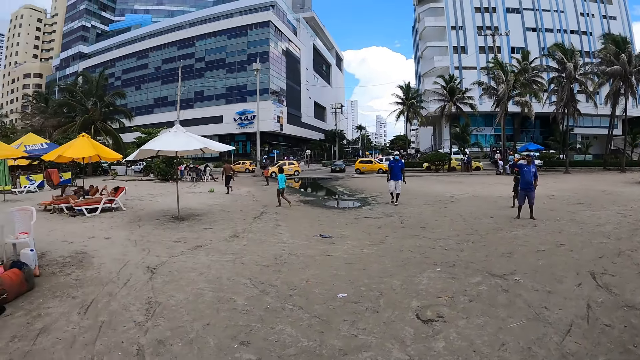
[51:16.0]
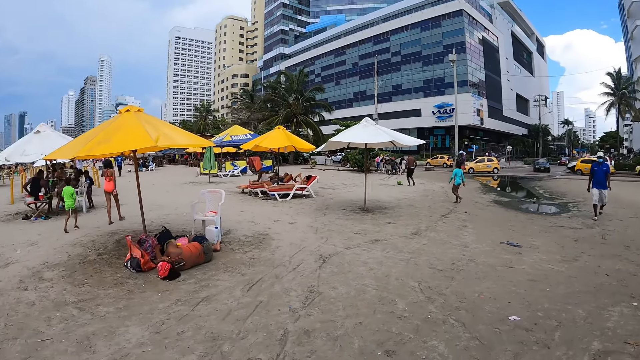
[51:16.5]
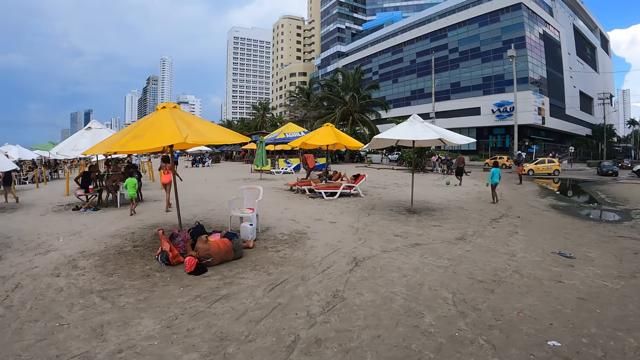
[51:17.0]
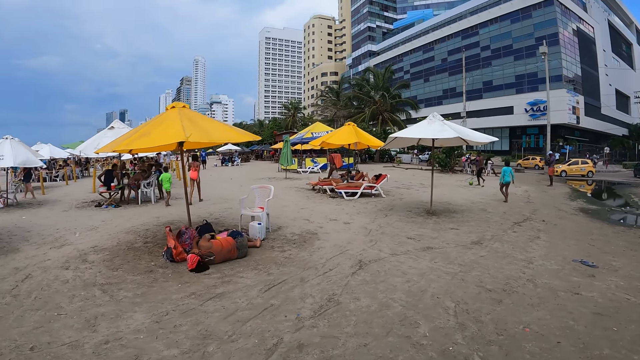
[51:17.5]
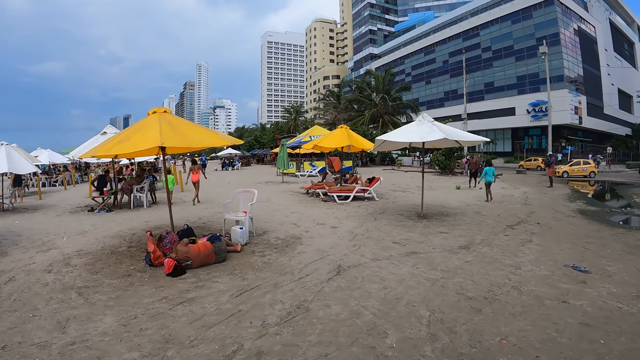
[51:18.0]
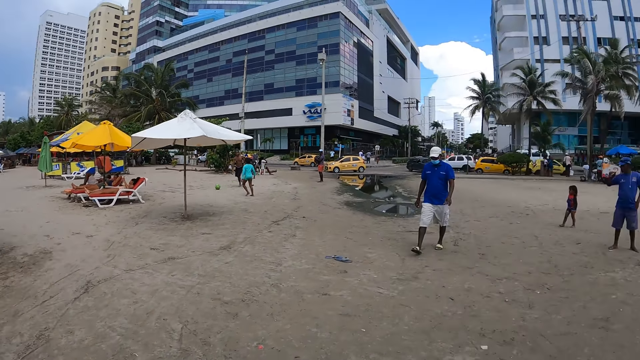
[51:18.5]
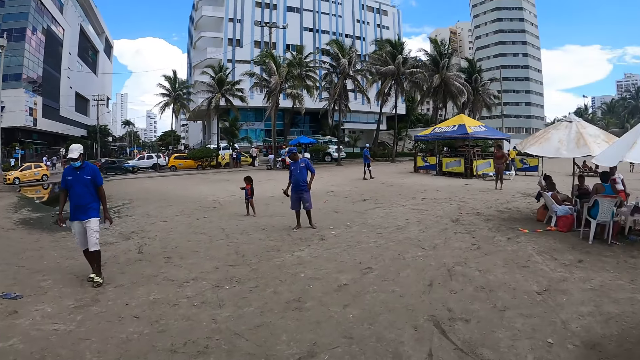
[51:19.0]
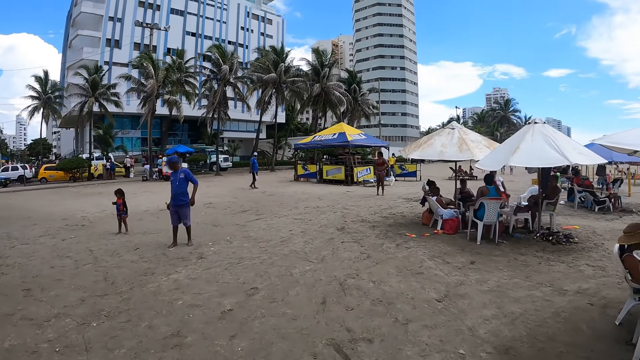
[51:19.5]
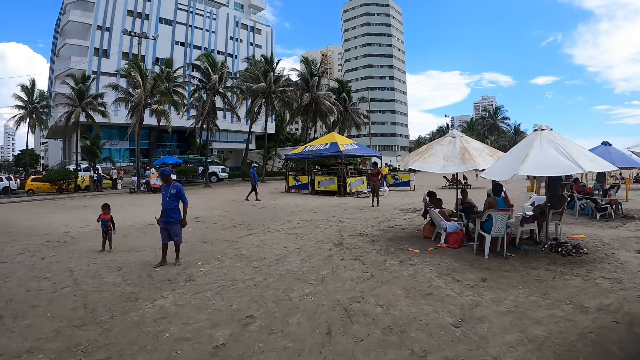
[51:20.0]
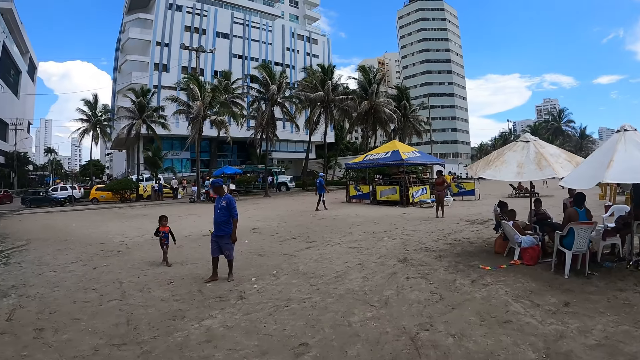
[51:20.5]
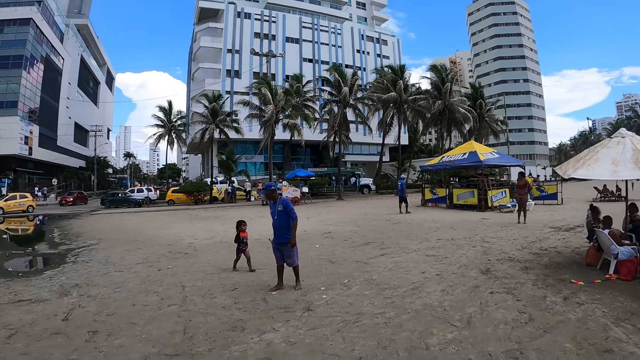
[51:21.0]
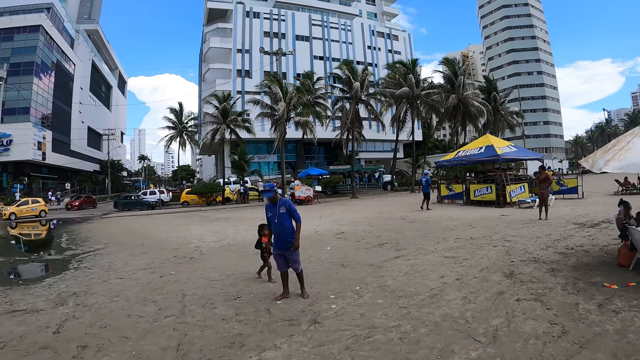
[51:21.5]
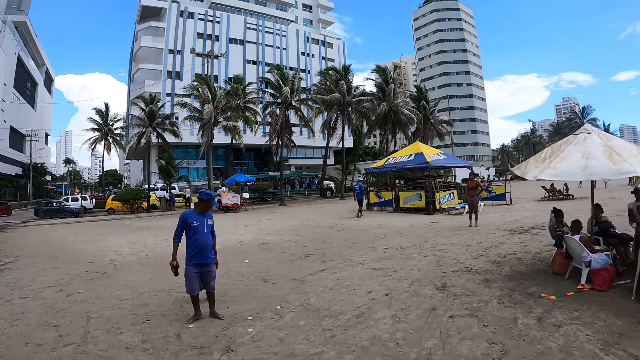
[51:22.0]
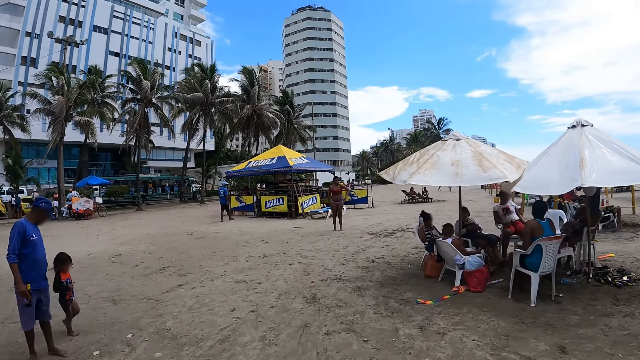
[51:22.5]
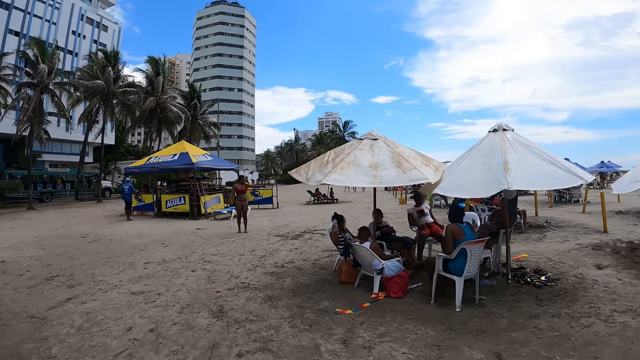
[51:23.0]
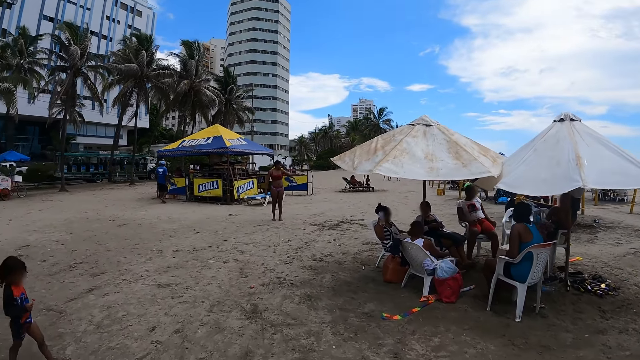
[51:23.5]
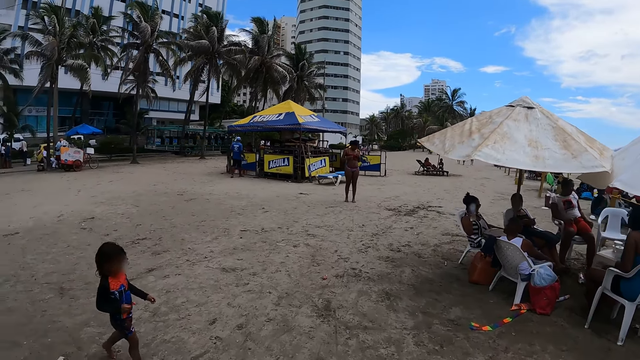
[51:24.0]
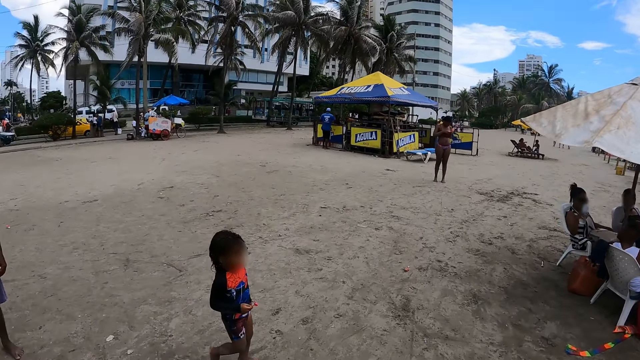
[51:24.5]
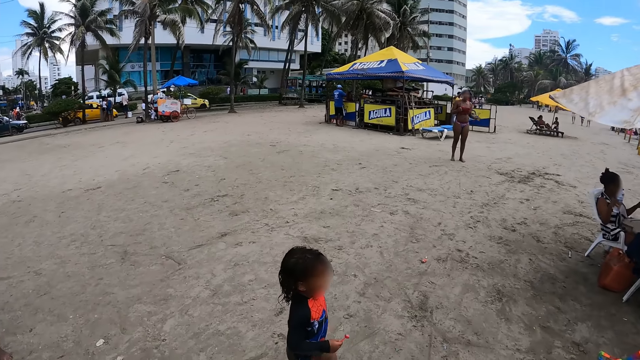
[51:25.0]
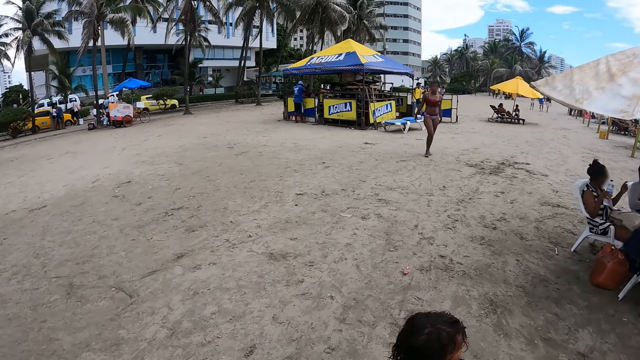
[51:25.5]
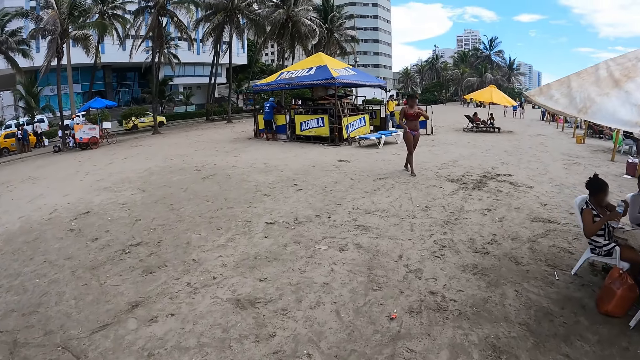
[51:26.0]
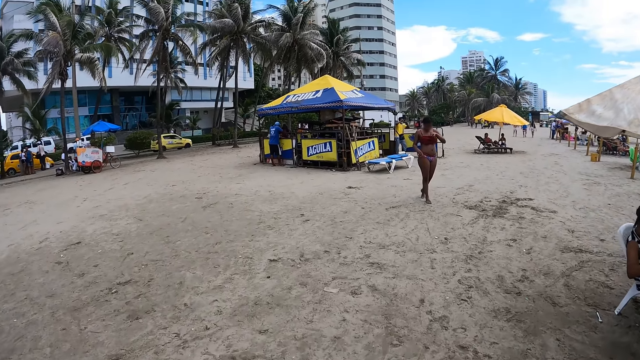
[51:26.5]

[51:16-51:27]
The camera wearer walks around.

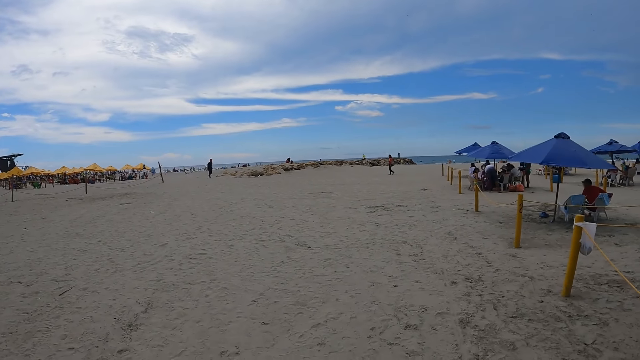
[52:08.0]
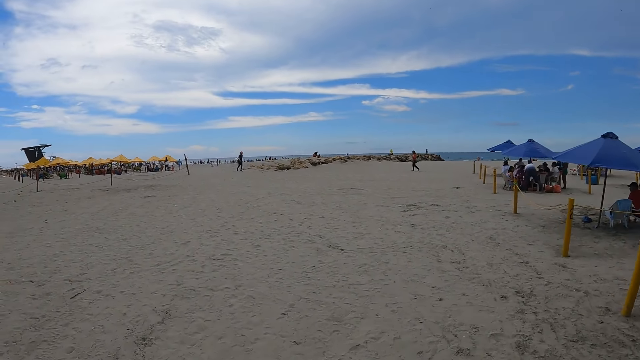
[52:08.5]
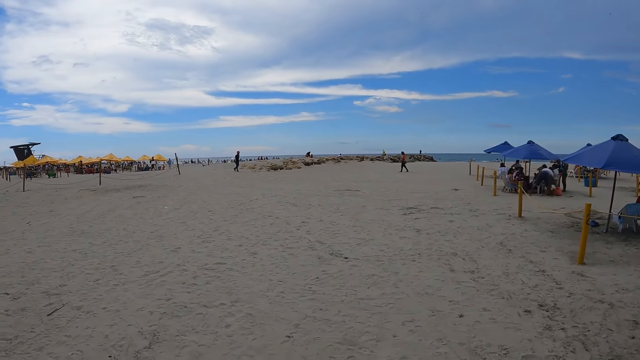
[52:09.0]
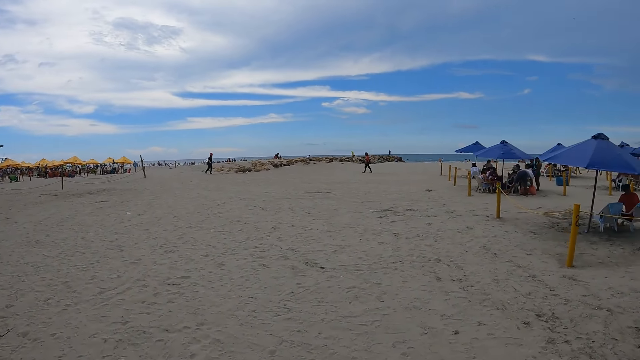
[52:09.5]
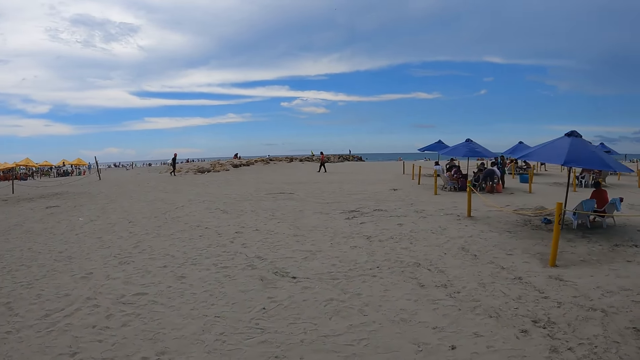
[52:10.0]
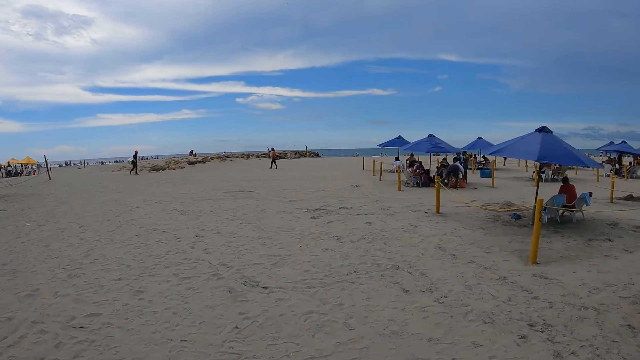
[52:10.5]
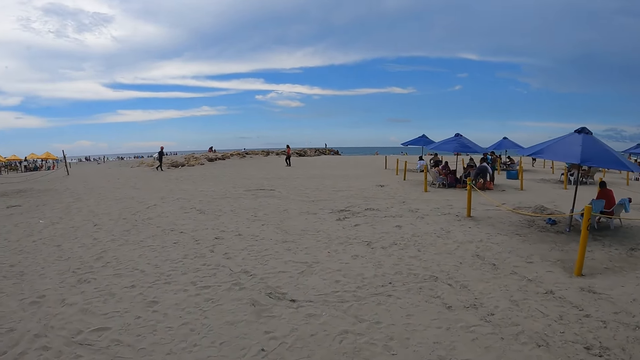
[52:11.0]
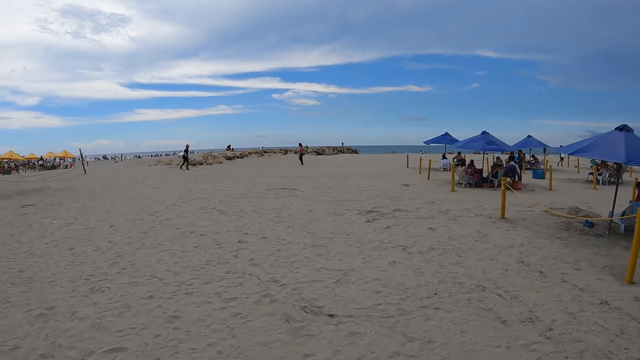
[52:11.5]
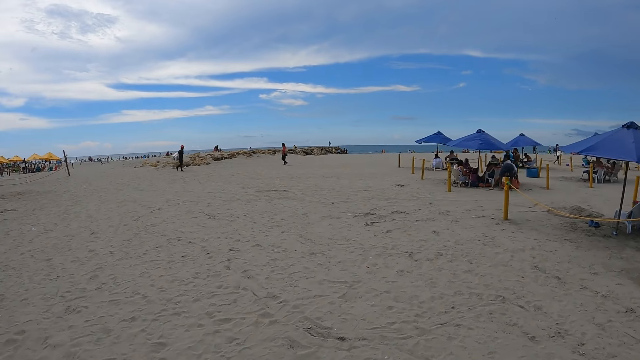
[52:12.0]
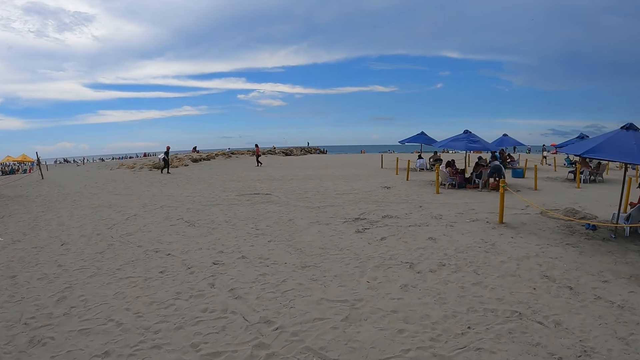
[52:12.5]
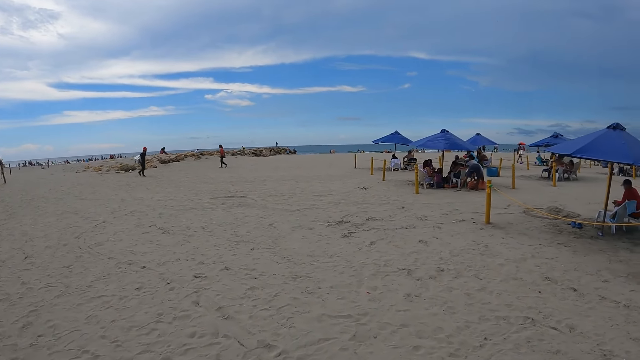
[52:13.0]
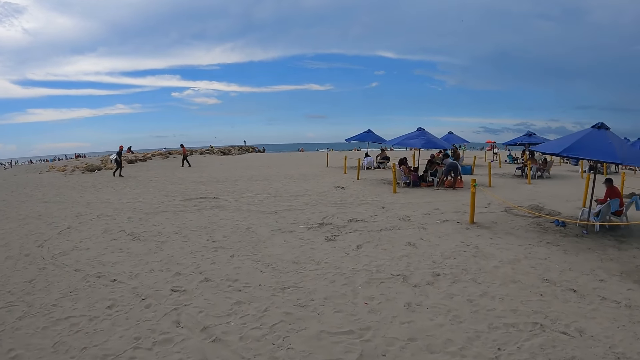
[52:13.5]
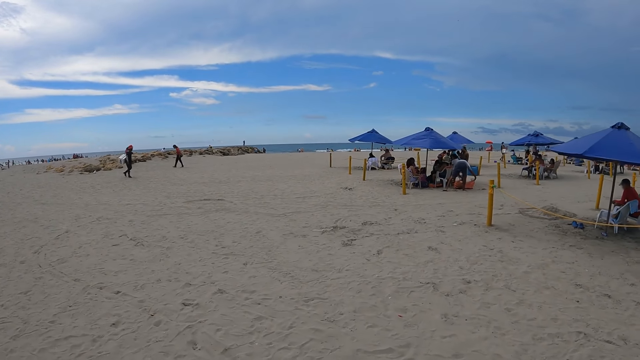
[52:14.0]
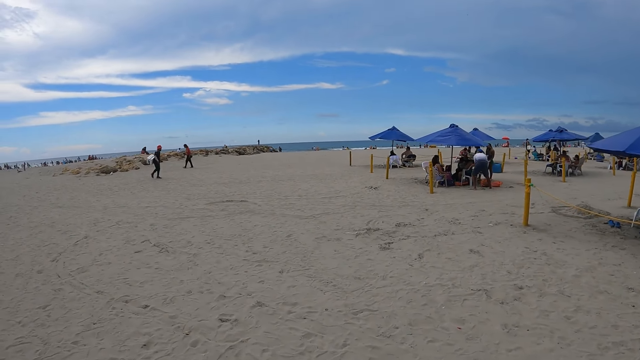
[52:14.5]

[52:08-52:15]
The camera wearer moves around the beach.

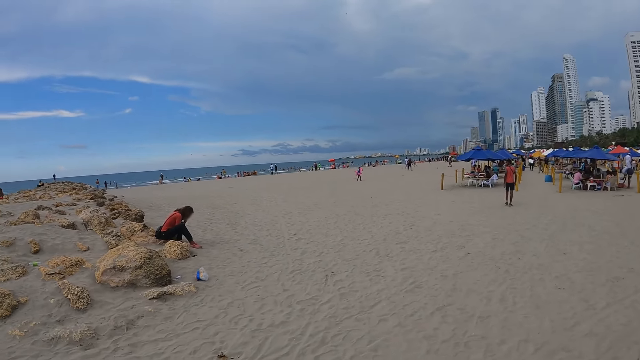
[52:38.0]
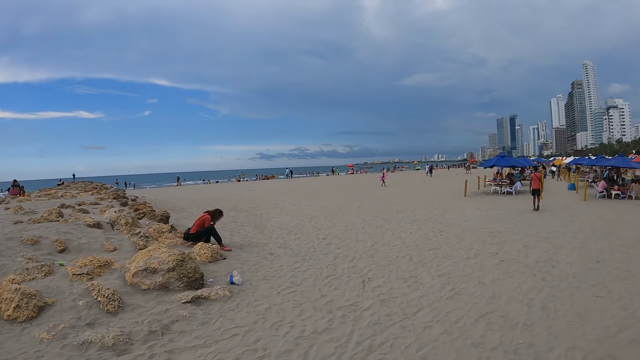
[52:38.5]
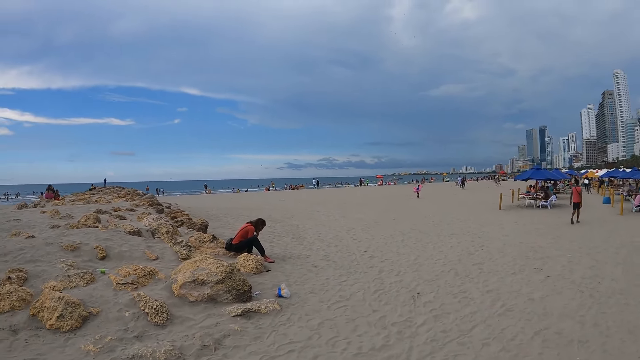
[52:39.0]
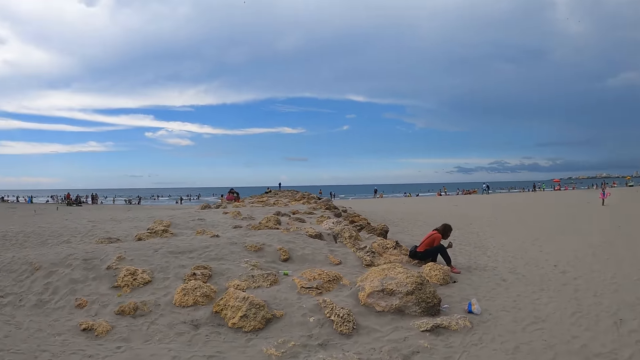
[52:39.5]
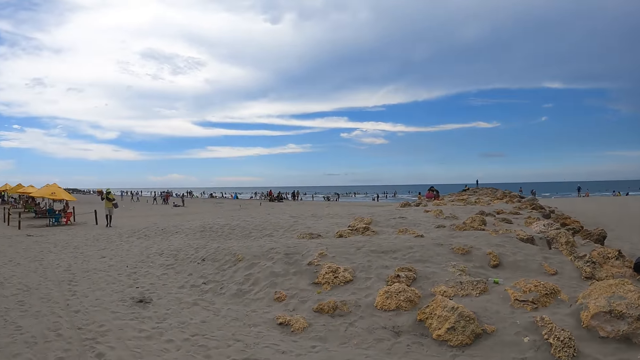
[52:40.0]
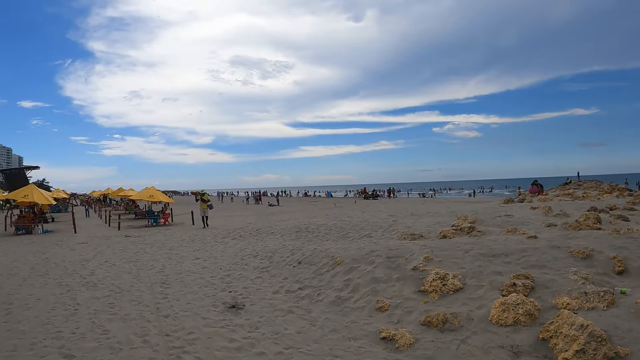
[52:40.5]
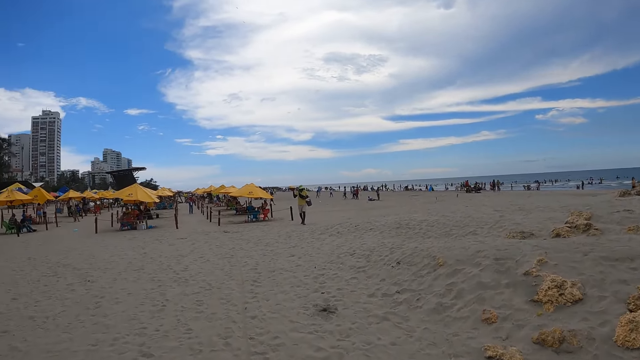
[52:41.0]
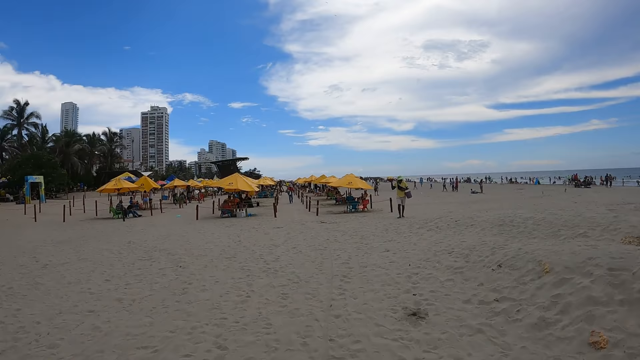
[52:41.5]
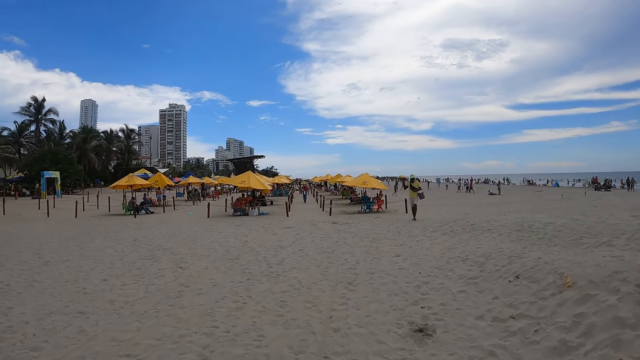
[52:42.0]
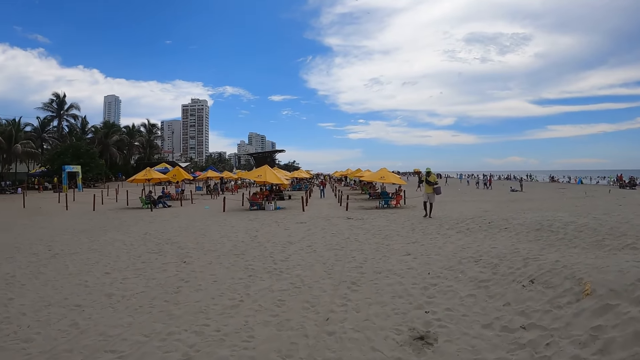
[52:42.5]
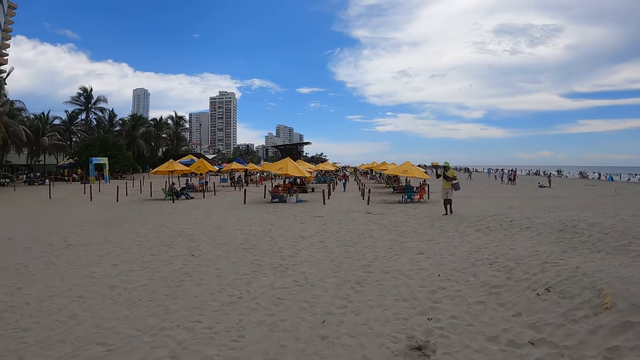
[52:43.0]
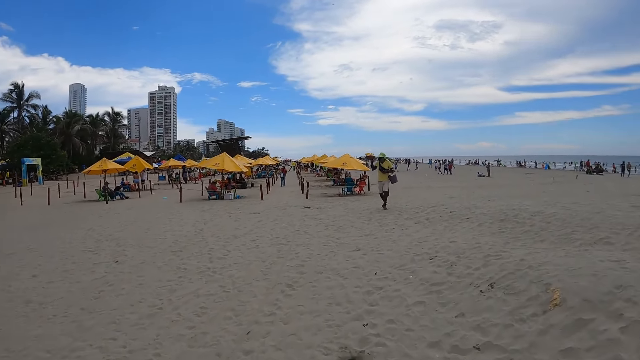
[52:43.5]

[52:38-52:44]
A lady sits on rocks on the beach.
